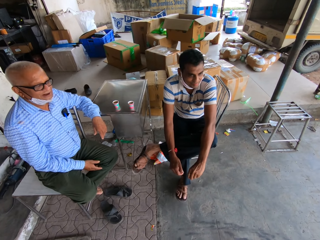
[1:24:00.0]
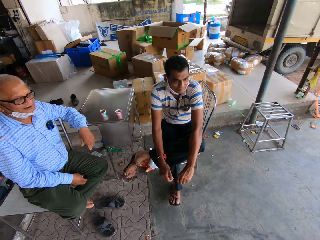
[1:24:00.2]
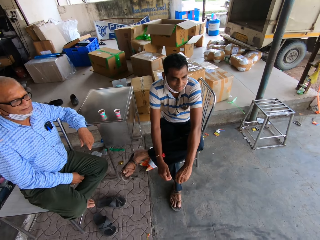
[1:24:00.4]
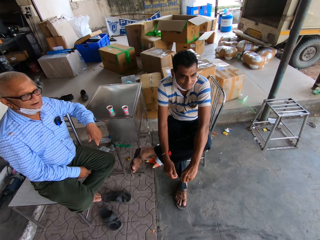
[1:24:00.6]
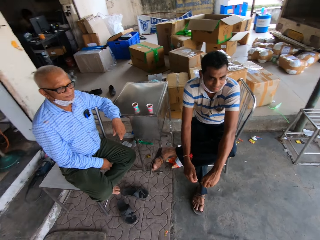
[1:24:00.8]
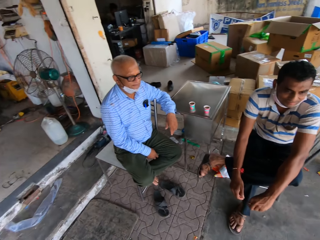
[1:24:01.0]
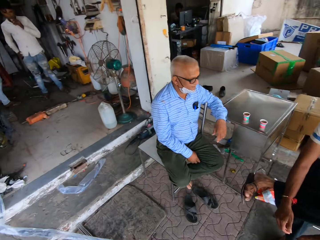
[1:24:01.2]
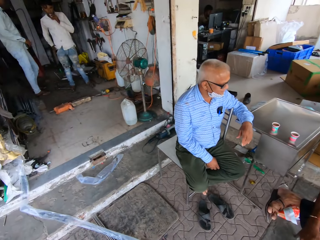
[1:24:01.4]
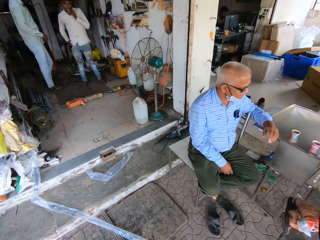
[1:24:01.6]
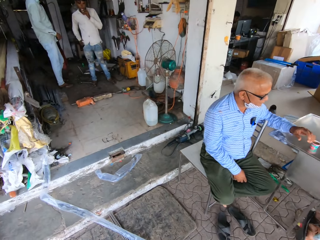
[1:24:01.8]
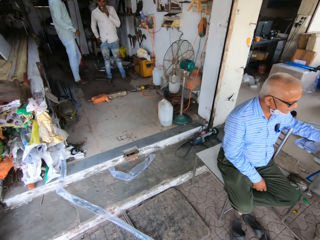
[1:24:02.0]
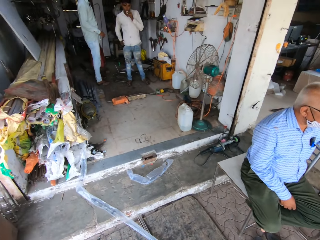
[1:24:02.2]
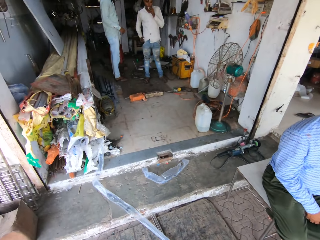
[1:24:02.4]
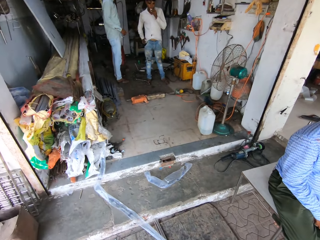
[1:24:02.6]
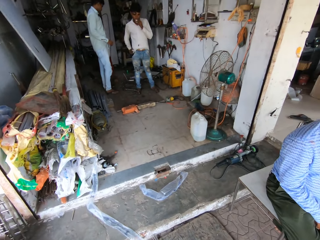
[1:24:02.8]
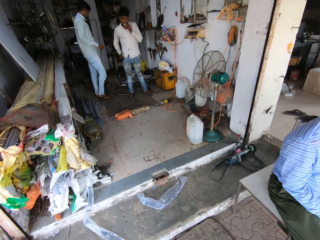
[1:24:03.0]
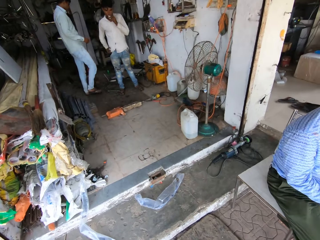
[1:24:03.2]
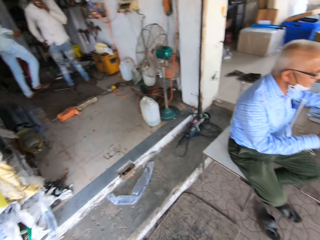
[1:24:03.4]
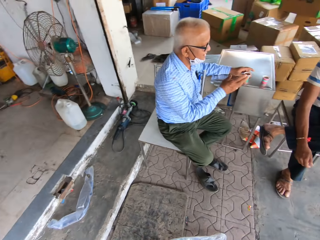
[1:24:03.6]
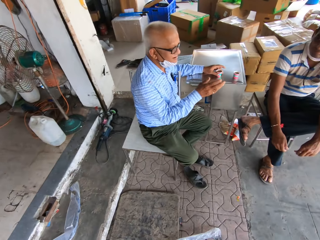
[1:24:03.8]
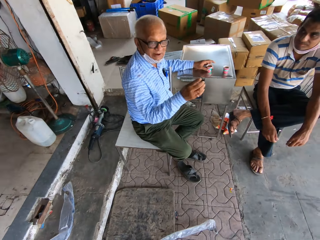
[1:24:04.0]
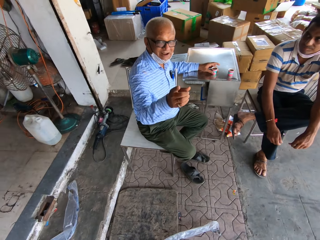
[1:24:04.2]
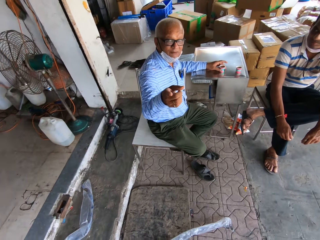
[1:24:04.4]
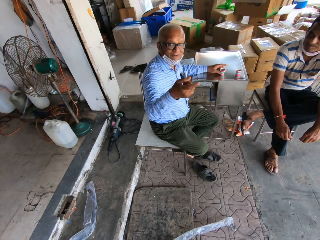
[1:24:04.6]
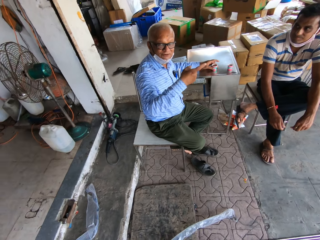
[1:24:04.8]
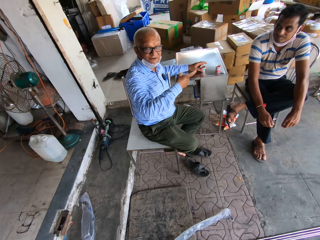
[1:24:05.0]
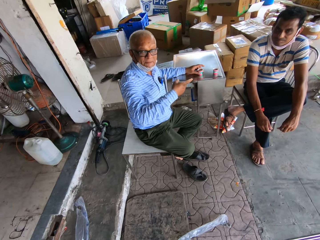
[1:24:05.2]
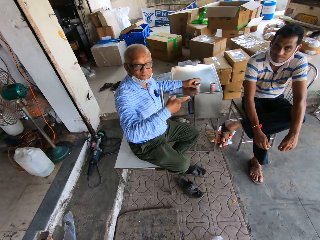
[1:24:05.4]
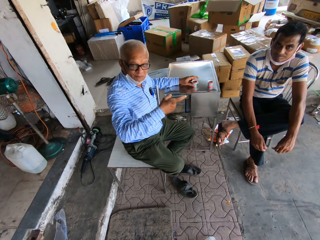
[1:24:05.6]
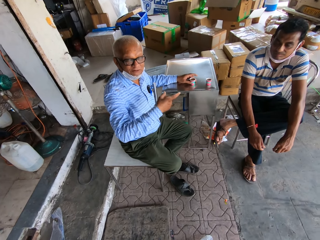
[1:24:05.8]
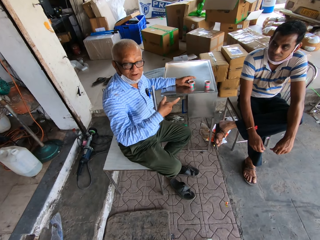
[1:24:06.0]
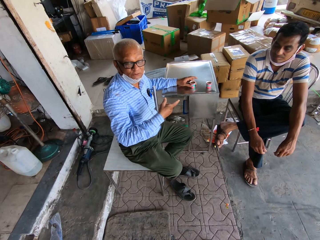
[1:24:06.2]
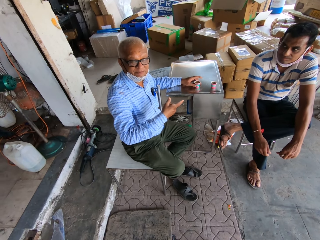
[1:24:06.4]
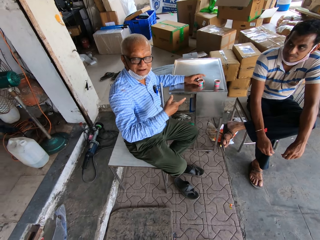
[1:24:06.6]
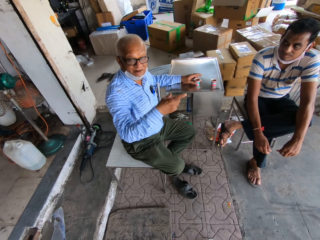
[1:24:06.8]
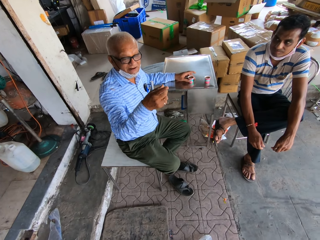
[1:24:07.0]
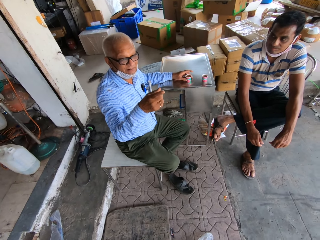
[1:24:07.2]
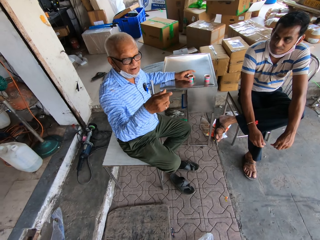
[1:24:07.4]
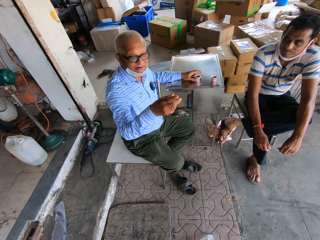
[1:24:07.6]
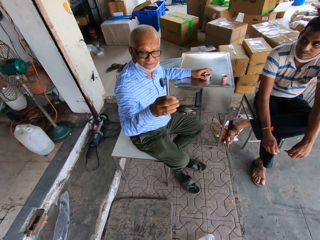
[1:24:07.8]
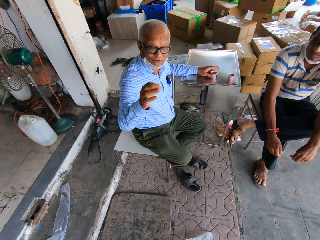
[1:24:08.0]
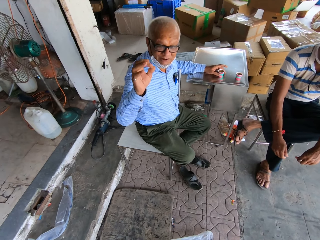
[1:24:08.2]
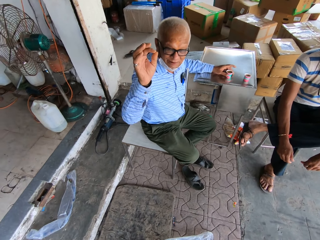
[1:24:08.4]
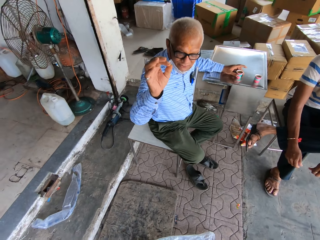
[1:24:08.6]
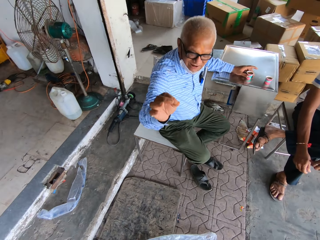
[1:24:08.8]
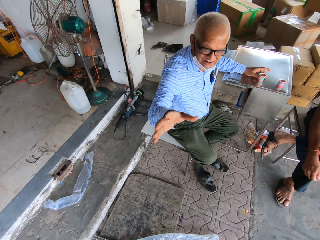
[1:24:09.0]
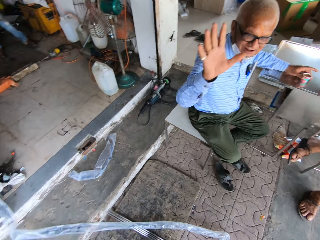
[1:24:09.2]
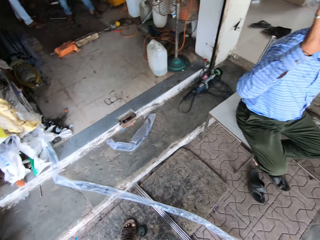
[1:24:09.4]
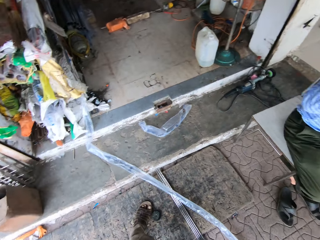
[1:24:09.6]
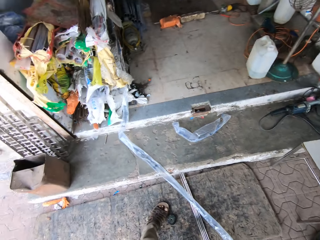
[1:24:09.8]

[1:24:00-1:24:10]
A man talks to the camera wearer.

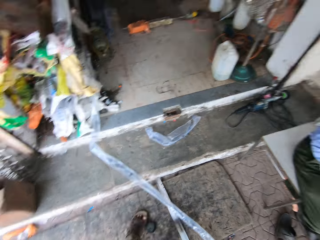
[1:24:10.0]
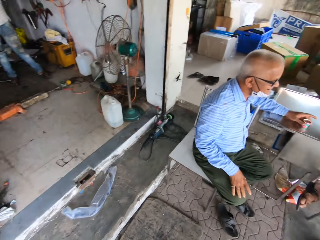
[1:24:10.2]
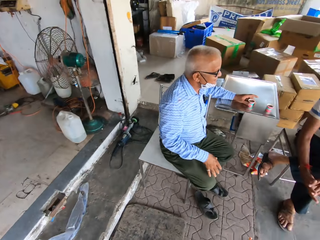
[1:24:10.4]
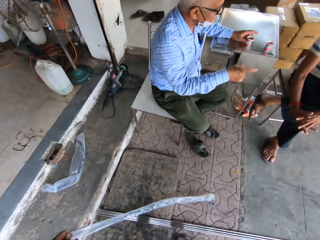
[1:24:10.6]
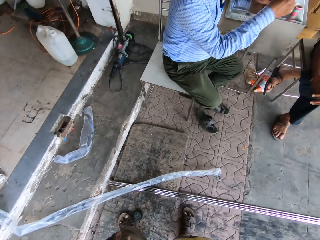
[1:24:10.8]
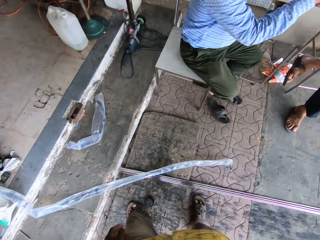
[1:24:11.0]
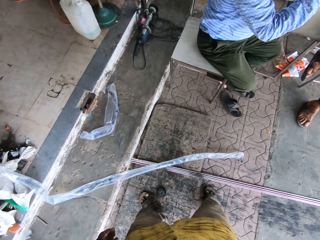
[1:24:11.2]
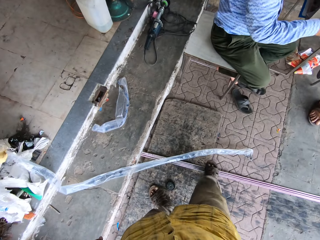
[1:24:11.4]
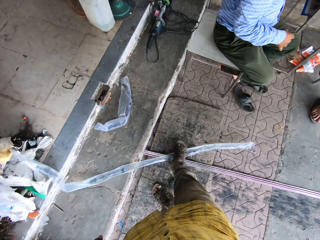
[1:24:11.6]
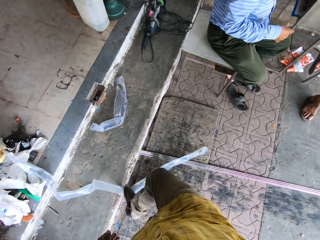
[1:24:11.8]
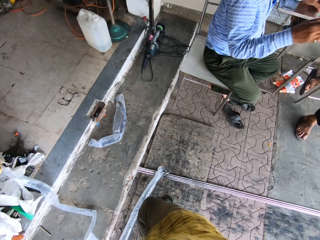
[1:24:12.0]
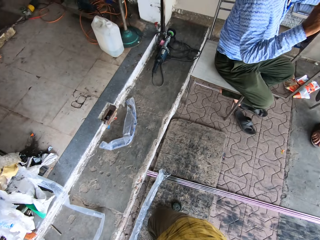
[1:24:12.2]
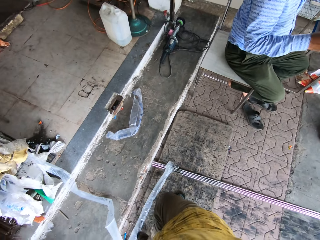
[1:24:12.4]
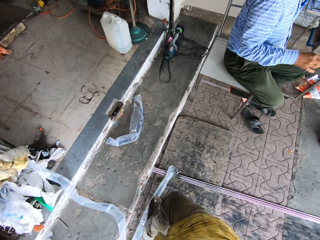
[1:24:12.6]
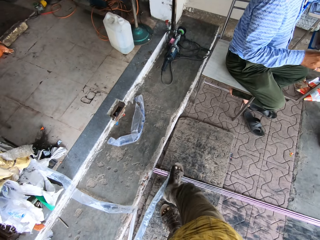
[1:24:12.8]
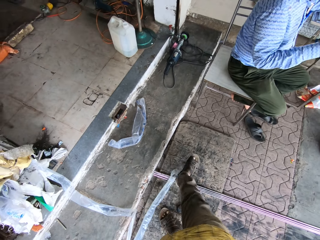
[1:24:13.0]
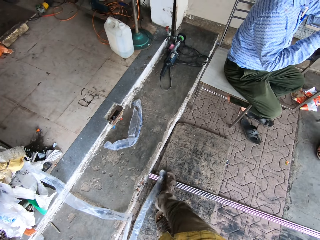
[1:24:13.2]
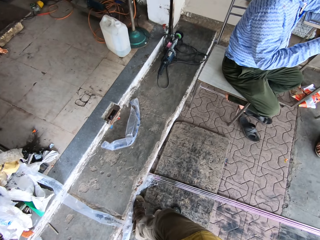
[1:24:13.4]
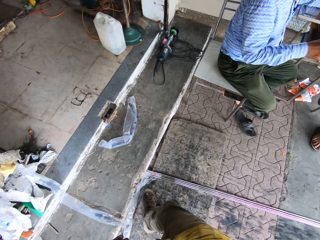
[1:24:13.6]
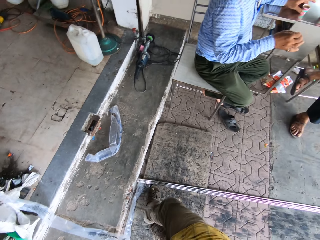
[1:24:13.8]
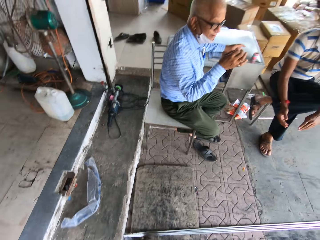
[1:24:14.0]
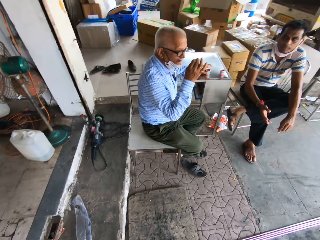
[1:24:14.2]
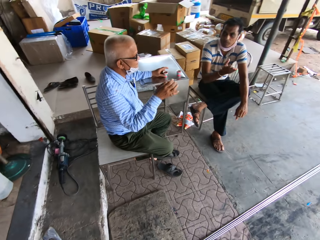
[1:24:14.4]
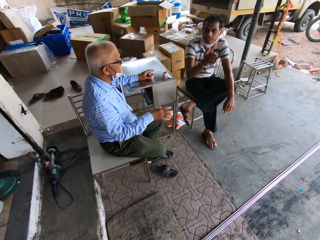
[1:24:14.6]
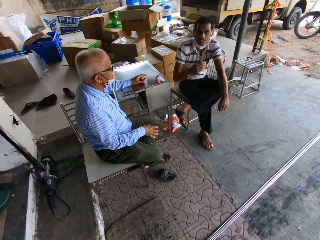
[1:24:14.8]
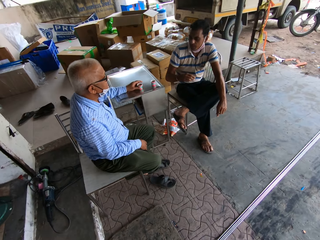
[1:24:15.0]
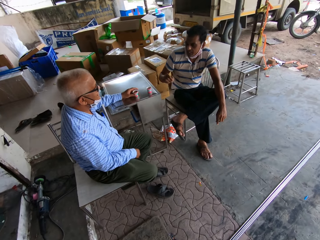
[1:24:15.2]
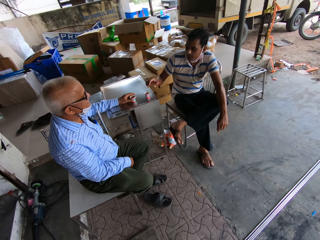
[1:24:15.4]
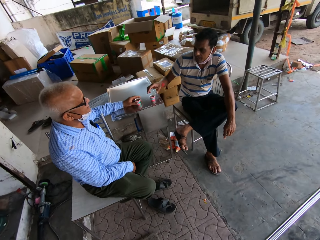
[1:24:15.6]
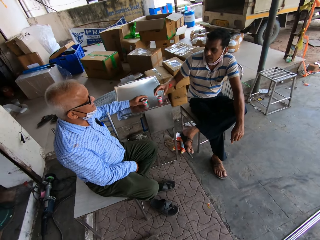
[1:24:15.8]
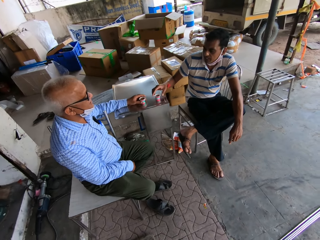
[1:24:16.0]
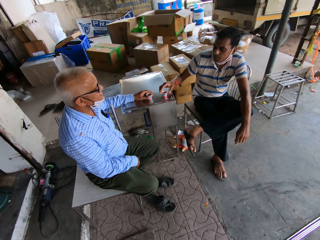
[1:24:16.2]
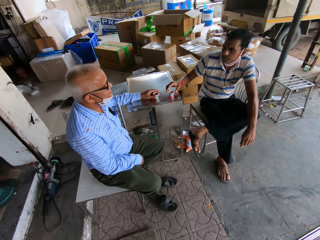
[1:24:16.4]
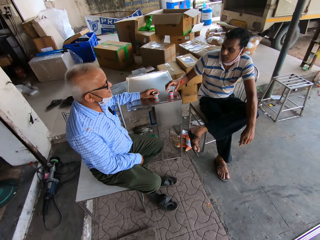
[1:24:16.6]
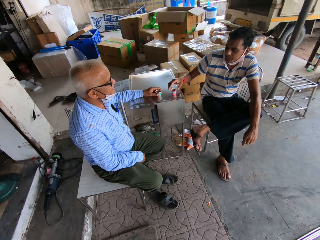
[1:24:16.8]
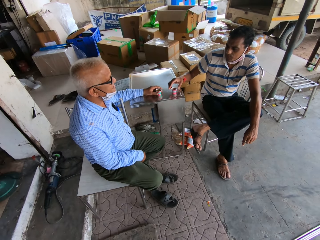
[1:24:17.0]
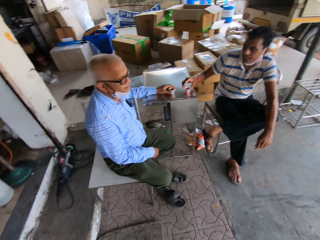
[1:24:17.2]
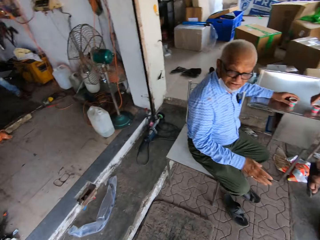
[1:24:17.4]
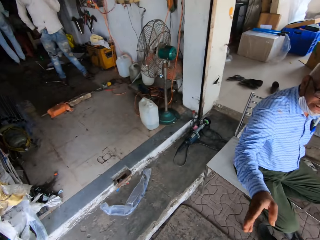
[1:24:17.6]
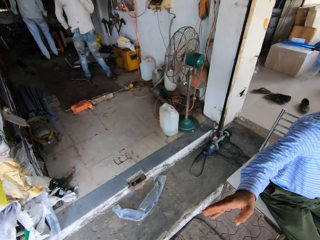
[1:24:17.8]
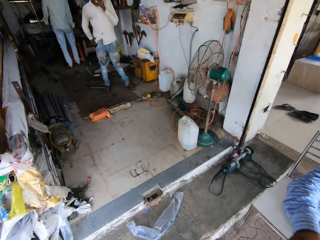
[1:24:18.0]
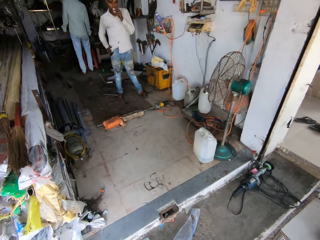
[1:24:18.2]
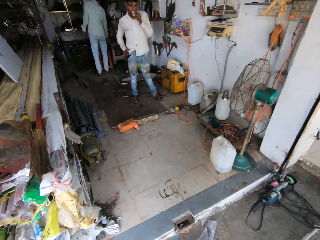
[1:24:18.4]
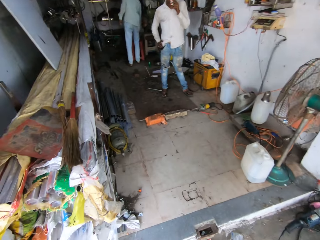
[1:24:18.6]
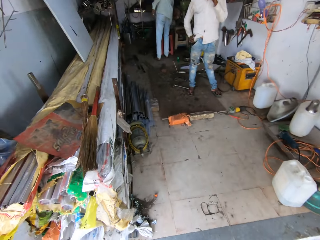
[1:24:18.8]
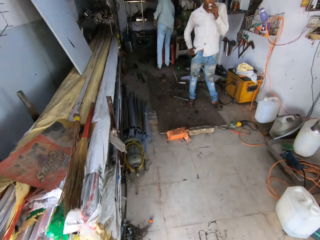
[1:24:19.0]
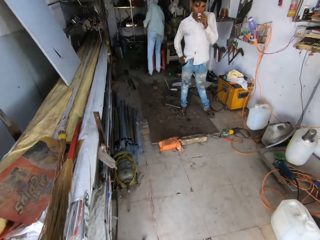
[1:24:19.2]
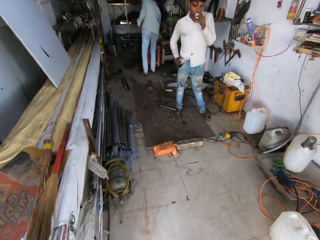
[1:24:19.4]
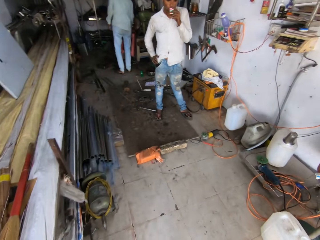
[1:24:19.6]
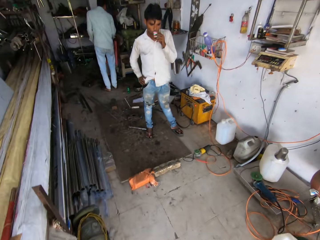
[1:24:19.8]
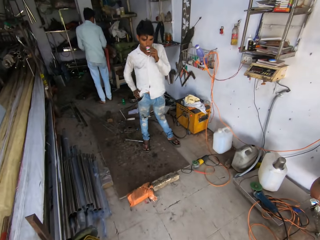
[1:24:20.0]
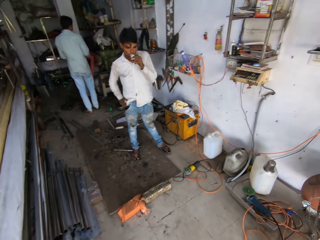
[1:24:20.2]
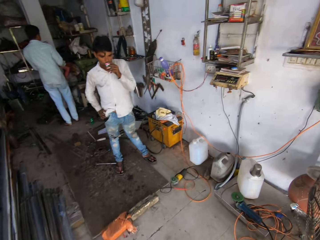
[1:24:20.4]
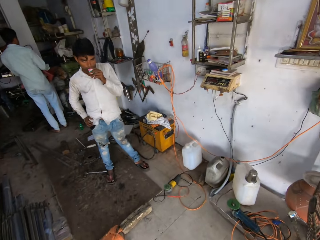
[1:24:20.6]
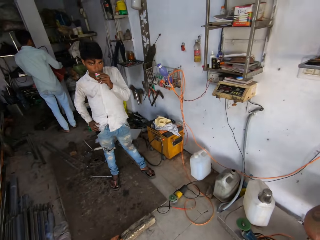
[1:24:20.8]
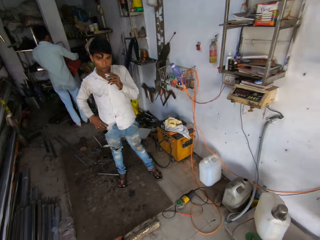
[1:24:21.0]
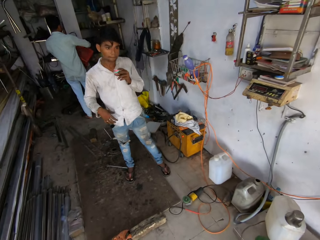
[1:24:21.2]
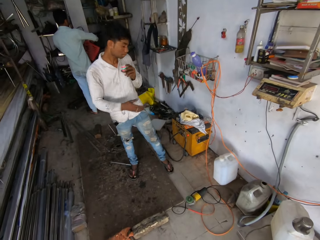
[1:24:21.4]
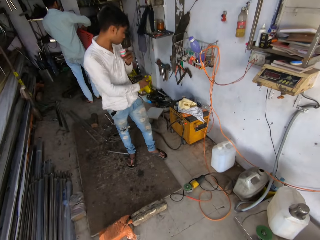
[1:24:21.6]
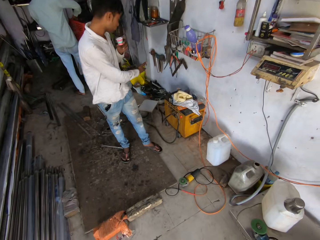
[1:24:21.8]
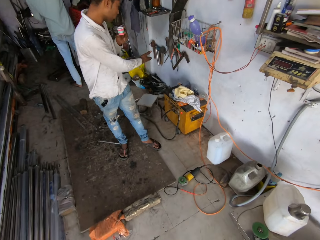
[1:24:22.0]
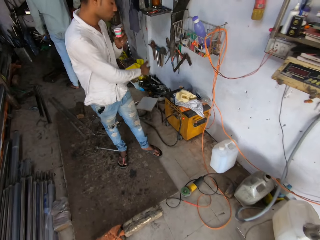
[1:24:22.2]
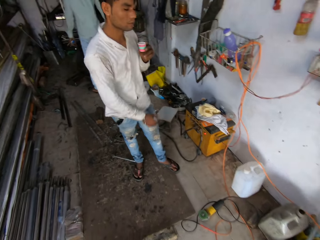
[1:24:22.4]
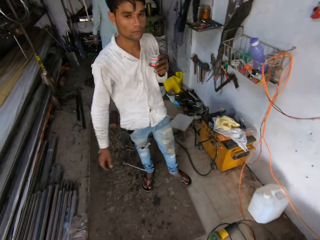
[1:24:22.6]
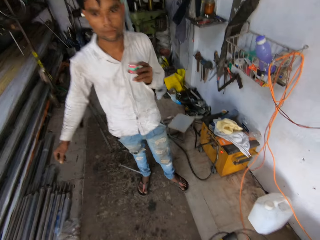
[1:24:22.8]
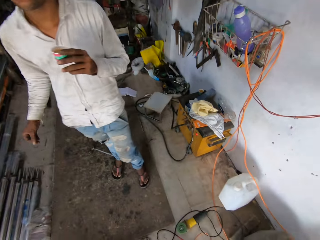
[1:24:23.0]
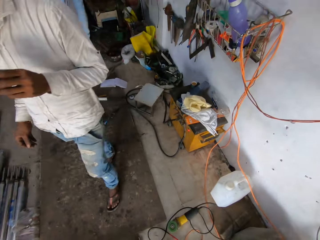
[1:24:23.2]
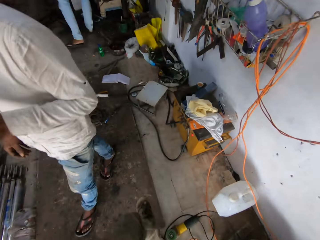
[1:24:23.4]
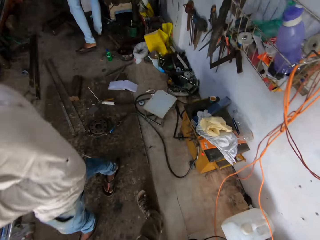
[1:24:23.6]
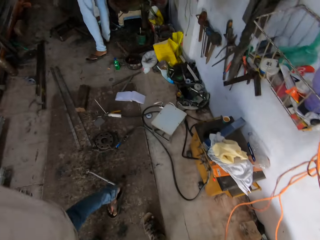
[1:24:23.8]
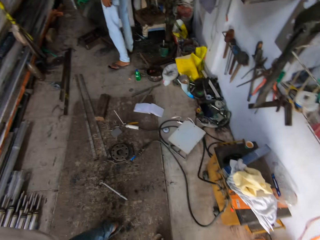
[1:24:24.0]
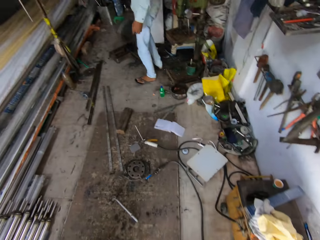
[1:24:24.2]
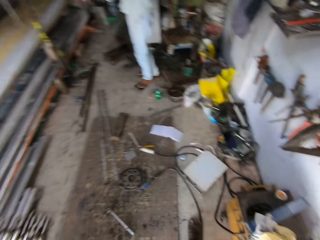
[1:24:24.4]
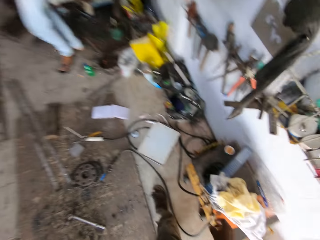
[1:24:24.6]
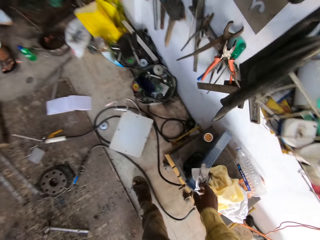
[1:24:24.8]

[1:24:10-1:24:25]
The camera wearer pushes aside trash with his leg. He walks. He drinks a drink. A man gestures at the cup of drink.
